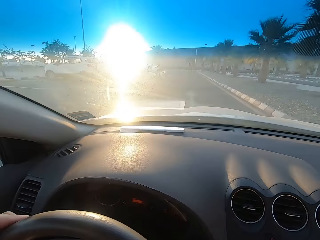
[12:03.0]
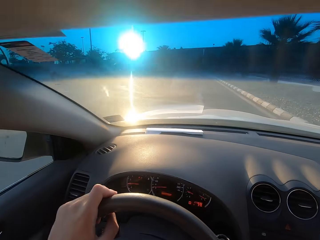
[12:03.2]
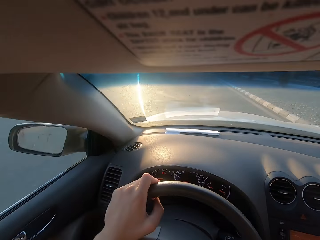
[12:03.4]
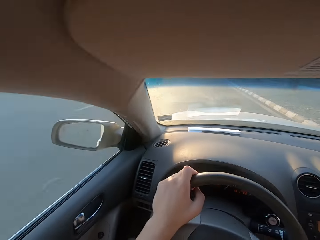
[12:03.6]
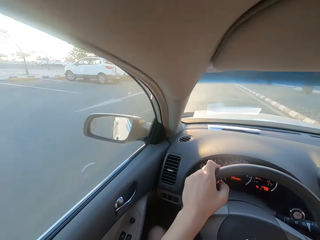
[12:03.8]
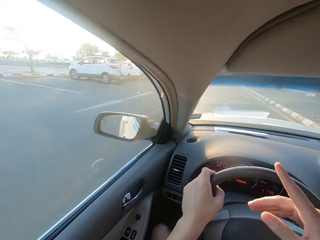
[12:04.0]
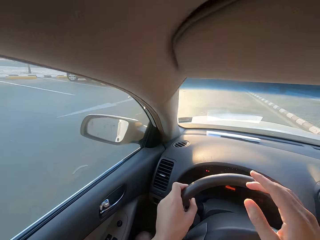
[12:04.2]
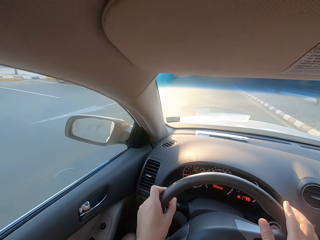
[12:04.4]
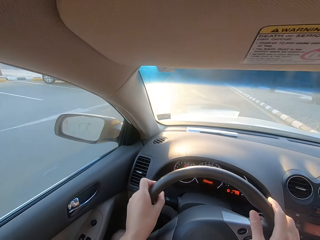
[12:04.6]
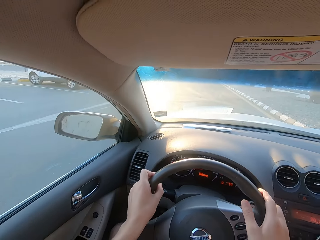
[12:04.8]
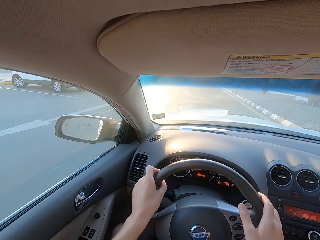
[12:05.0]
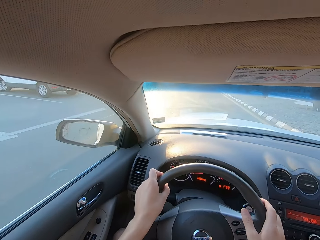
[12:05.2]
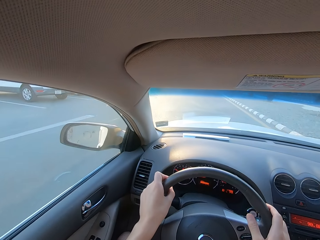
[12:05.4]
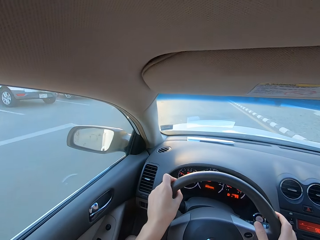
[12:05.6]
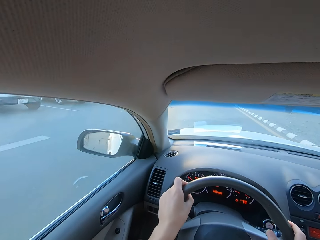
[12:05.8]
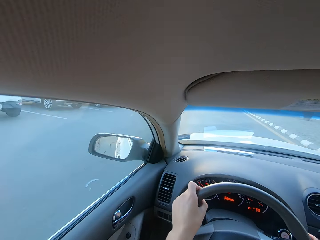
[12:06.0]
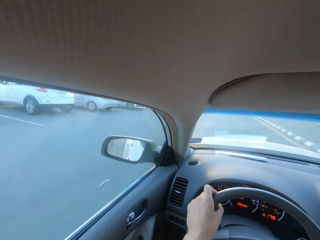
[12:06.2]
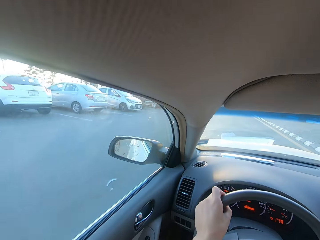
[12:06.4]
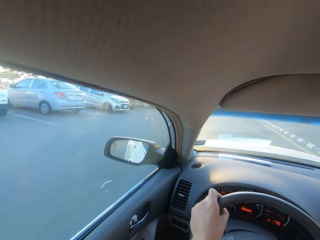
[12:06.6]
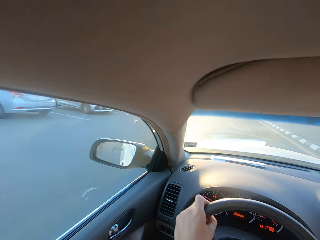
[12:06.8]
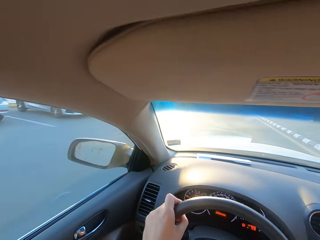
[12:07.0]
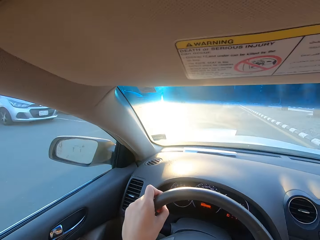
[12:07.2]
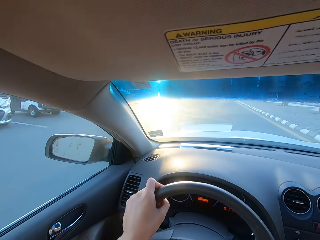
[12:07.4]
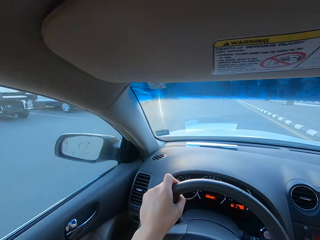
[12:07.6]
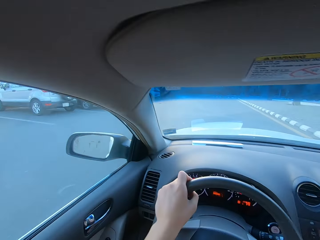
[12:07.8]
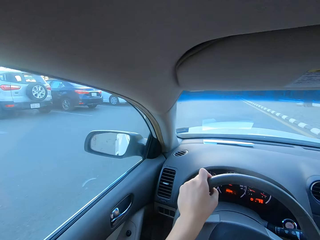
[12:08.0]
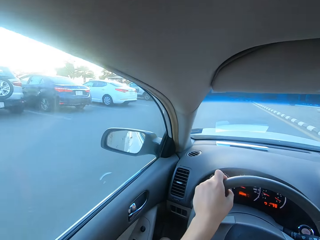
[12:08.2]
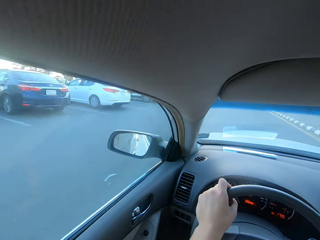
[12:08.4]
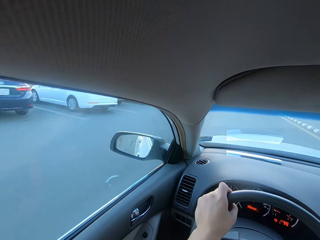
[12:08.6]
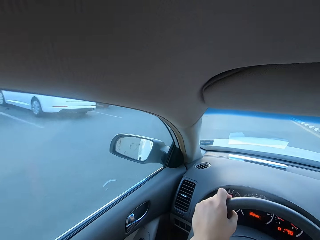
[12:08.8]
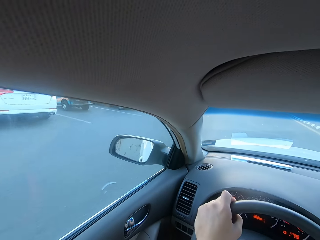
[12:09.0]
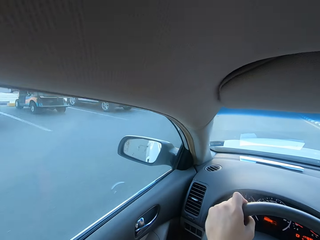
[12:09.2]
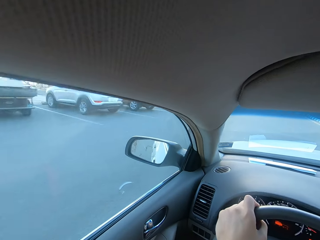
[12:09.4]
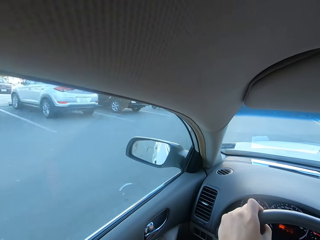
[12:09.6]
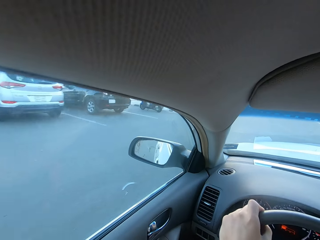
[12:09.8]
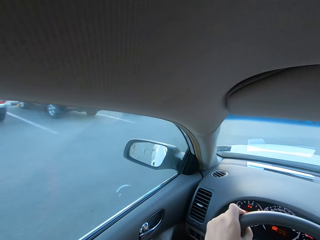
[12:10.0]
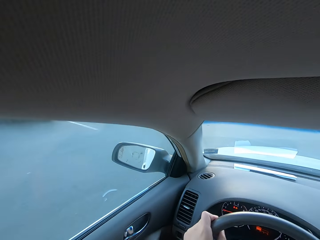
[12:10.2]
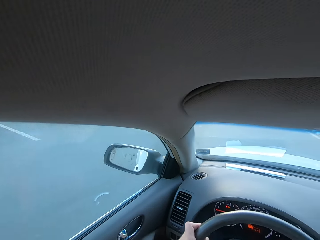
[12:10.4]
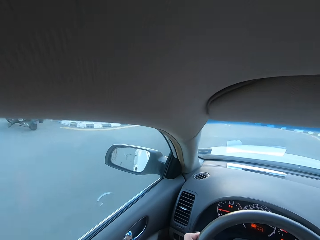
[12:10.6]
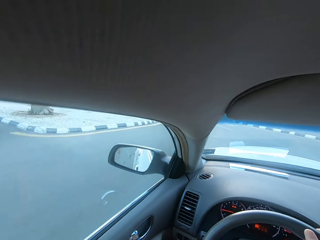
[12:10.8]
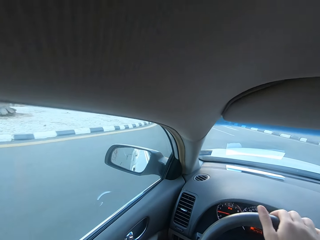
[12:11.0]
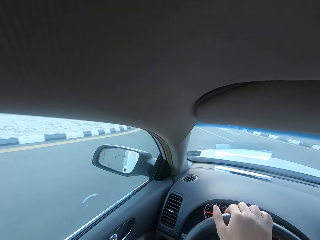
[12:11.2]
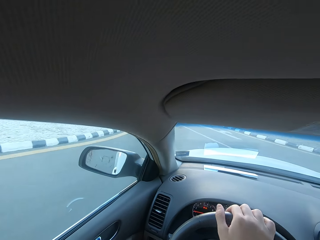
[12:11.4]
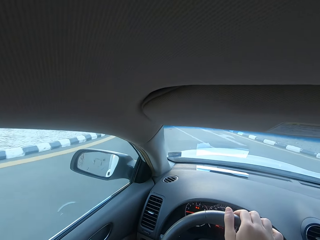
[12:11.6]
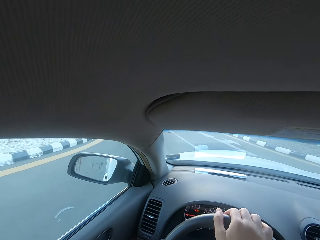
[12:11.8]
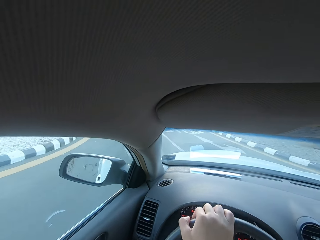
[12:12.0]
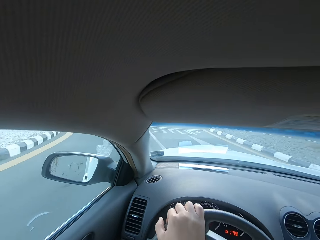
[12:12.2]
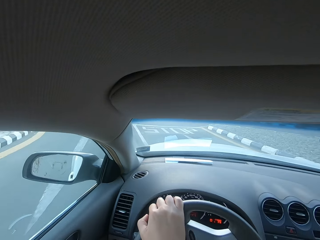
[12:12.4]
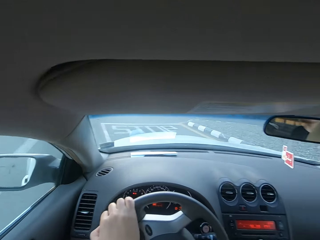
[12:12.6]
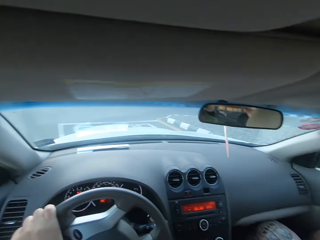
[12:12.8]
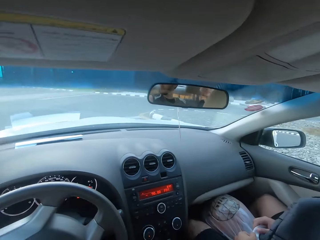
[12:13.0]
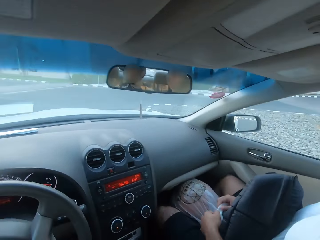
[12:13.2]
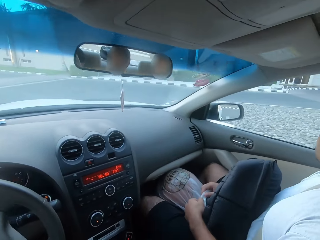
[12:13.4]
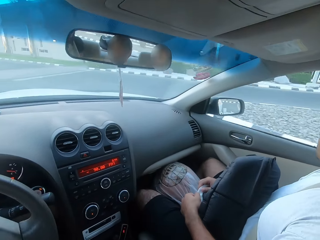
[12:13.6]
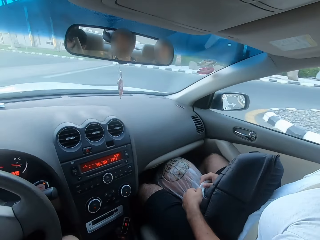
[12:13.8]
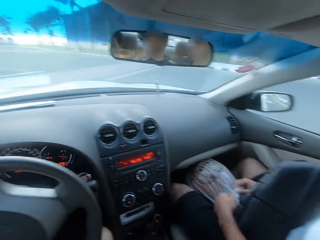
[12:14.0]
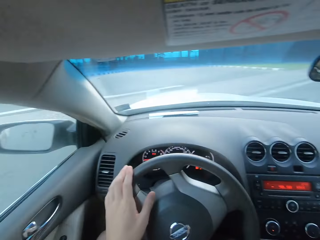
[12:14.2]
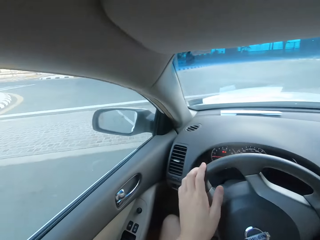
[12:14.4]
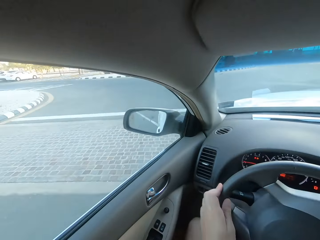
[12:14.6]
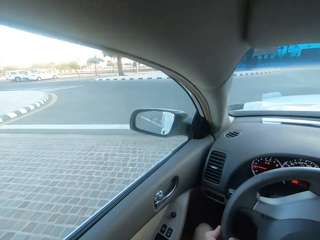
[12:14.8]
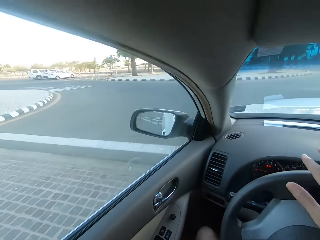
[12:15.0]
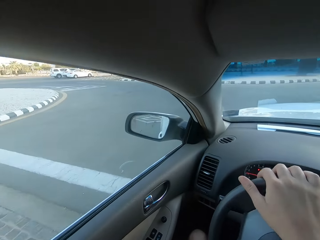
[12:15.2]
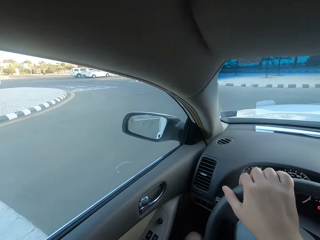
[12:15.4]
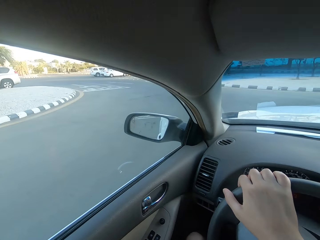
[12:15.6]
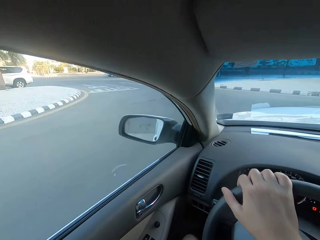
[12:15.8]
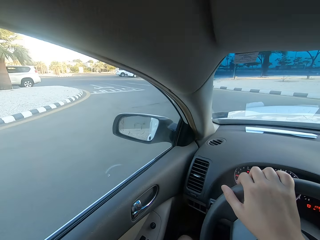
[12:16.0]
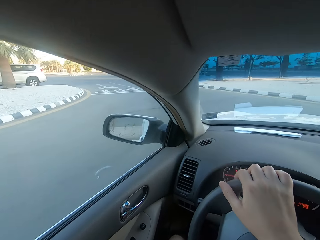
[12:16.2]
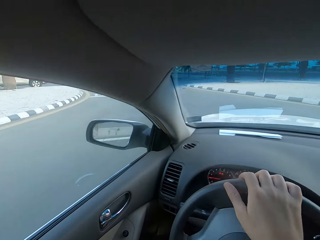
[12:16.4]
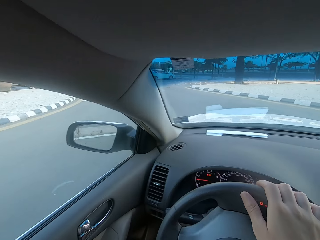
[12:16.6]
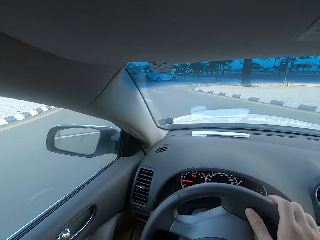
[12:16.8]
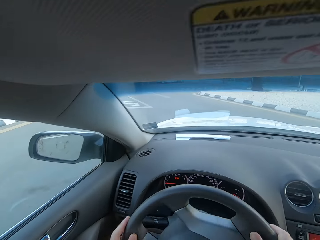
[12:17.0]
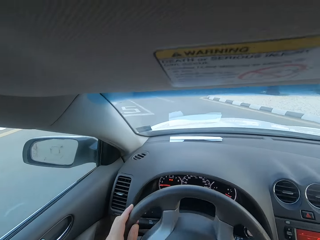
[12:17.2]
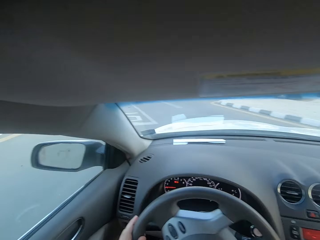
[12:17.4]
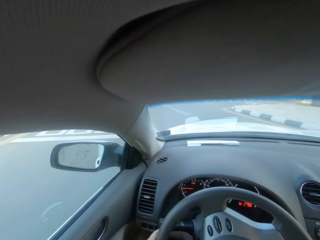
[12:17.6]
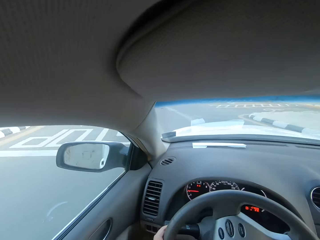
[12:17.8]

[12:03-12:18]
The camera wearer drives the car and looks around. They drive the car and turn the steering wheel.

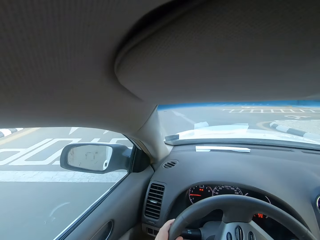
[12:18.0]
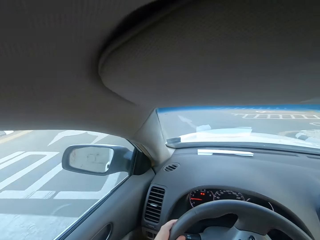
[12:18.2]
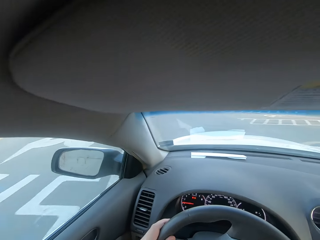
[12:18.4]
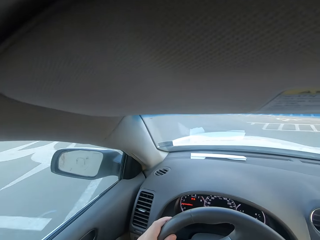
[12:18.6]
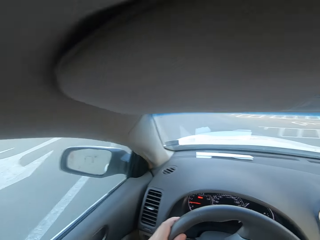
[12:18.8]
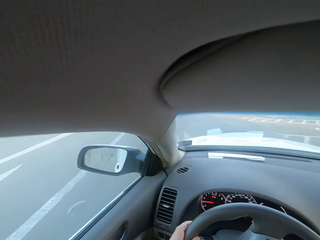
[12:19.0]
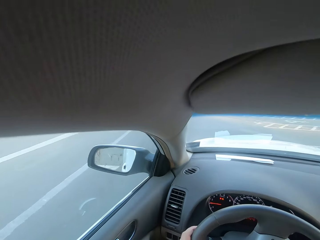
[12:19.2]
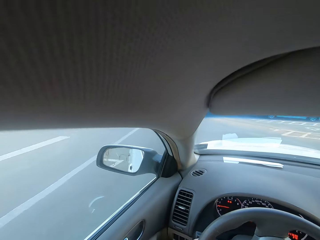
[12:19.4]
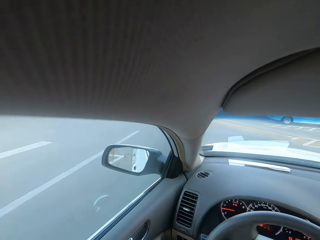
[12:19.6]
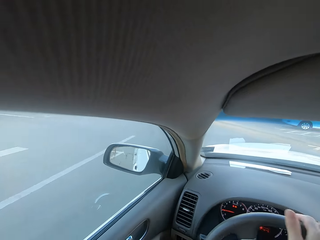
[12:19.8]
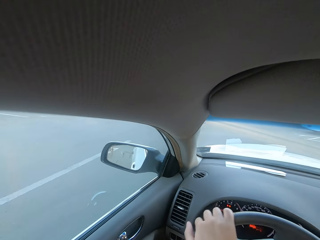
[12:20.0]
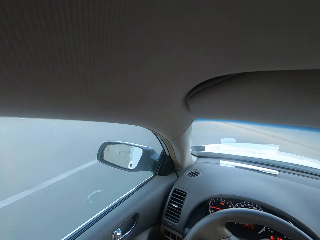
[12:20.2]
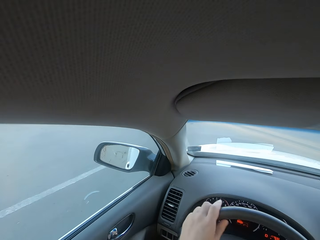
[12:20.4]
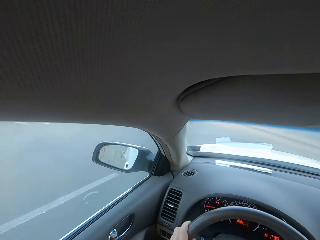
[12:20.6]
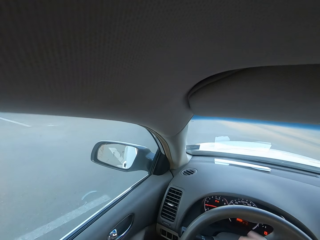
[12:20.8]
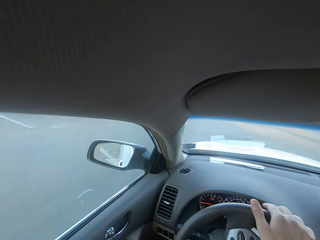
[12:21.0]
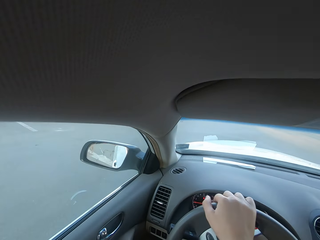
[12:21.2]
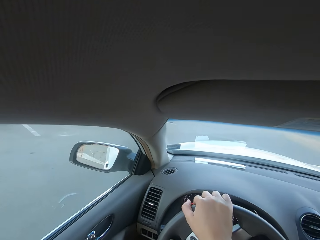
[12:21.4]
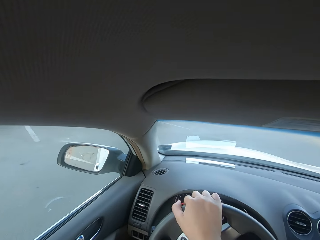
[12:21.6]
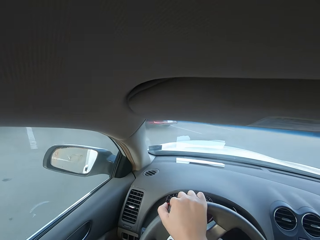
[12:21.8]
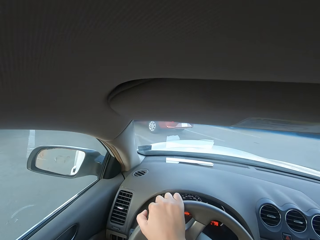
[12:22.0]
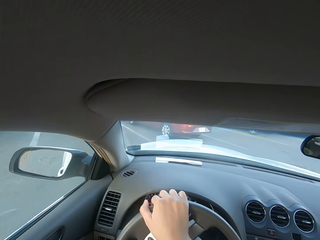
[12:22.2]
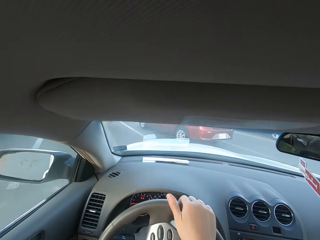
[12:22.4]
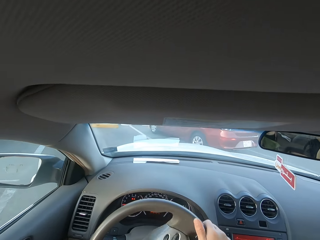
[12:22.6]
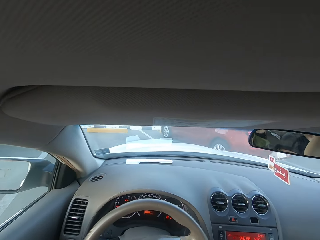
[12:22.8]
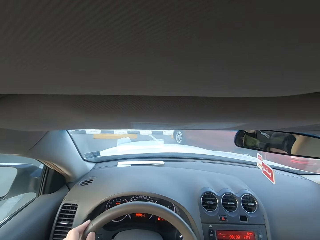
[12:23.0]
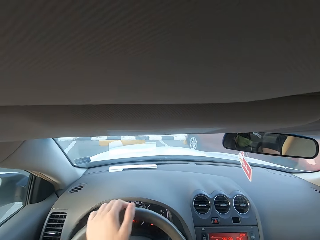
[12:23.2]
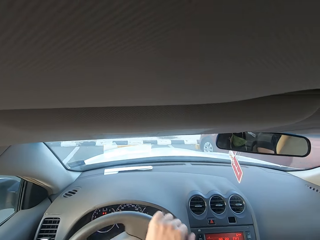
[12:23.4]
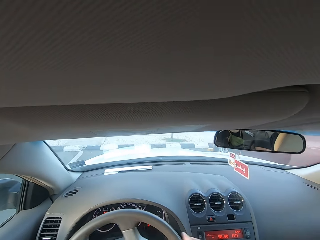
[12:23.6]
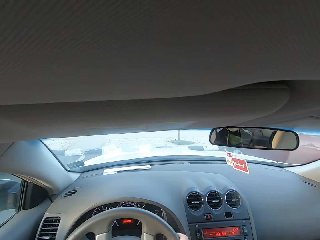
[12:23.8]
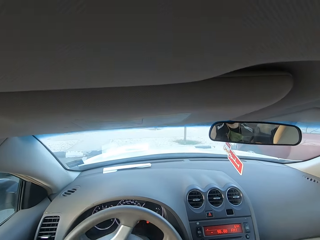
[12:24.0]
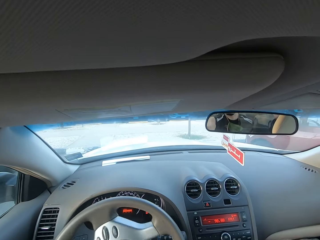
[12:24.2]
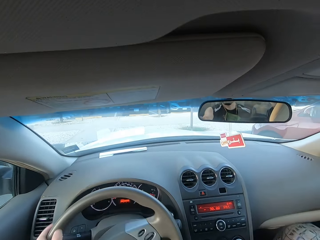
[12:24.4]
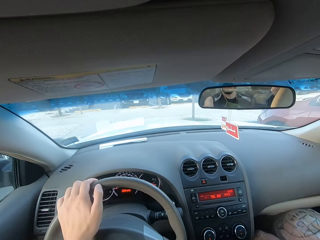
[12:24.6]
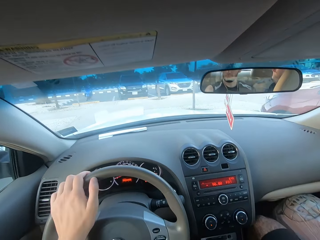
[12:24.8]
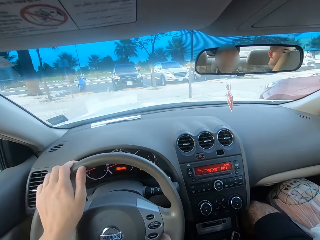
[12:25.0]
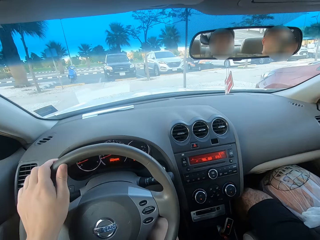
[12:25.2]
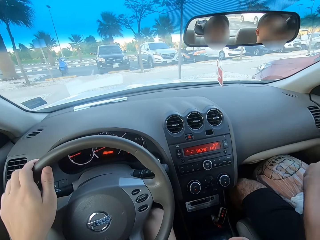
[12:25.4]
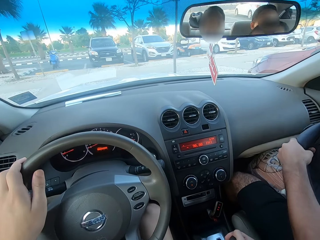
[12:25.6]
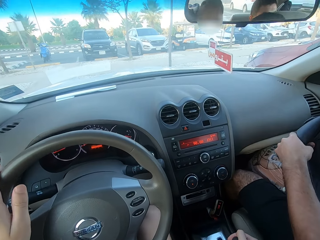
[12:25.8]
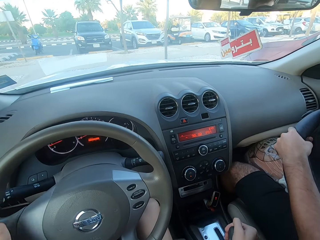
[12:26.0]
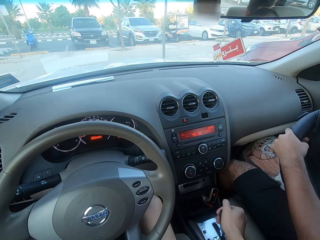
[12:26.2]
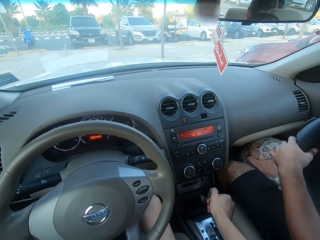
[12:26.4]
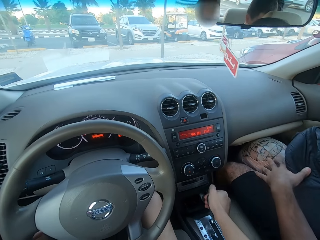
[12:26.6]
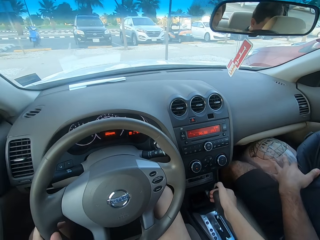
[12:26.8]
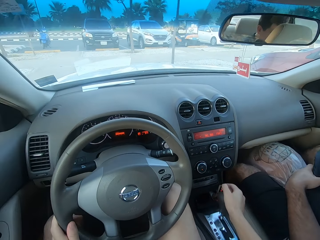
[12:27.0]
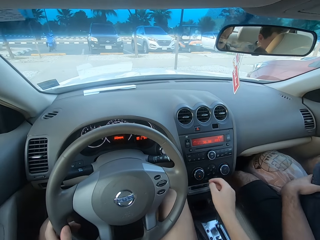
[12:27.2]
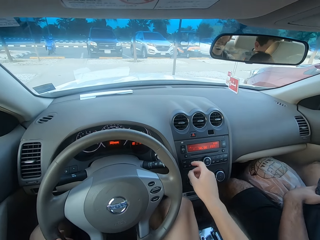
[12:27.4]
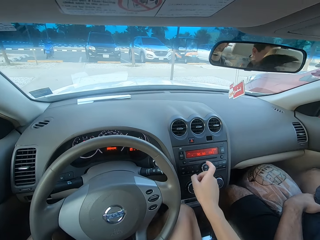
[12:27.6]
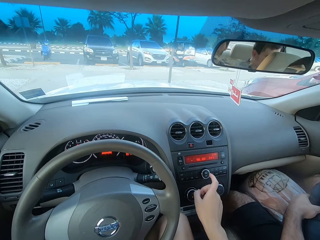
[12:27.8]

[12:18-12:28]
The camera wearer stops the car and pushes the gear.
